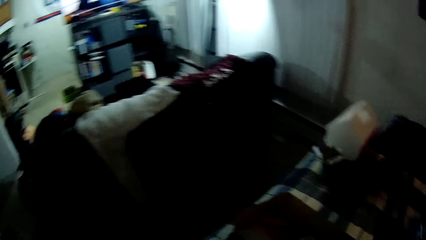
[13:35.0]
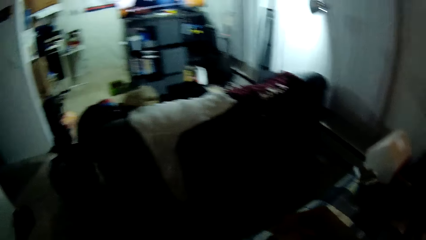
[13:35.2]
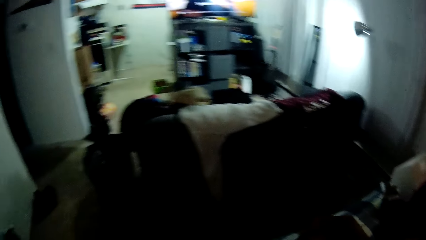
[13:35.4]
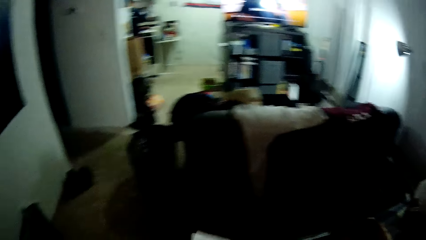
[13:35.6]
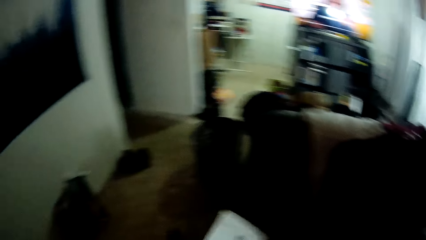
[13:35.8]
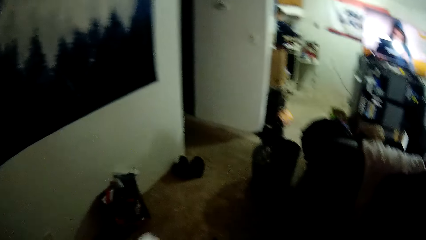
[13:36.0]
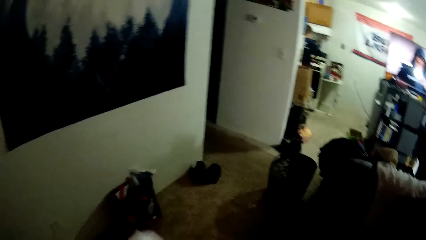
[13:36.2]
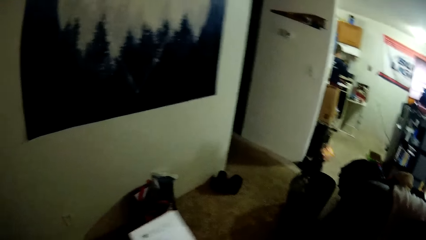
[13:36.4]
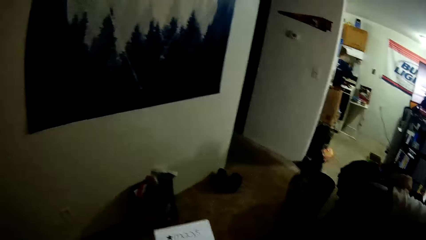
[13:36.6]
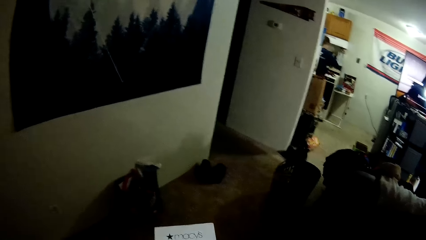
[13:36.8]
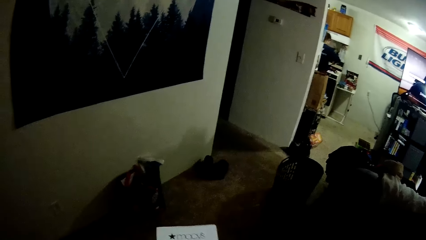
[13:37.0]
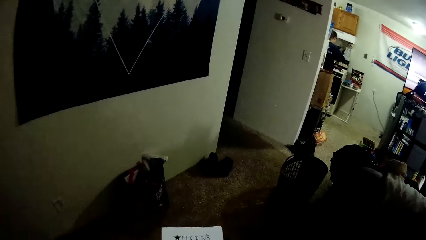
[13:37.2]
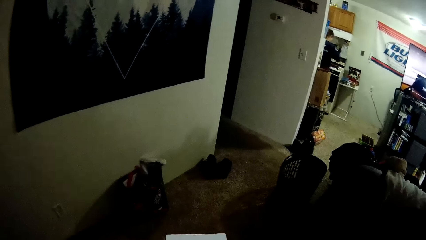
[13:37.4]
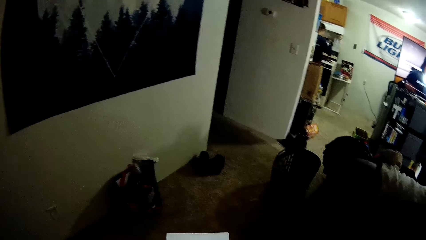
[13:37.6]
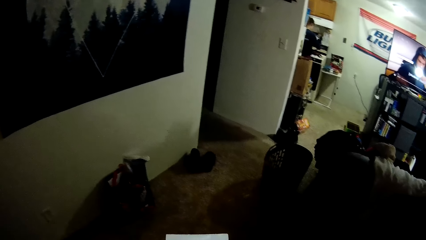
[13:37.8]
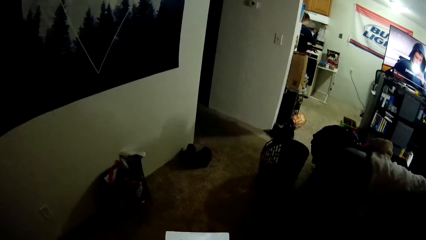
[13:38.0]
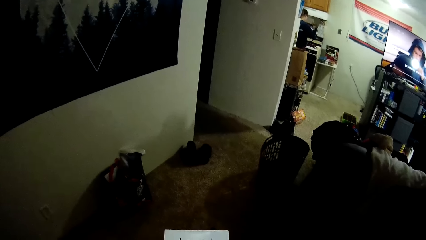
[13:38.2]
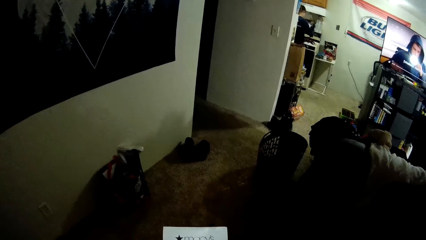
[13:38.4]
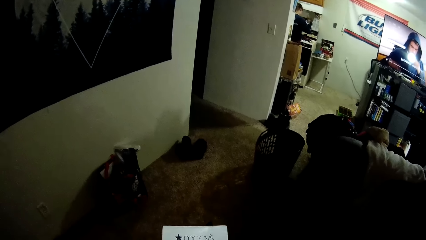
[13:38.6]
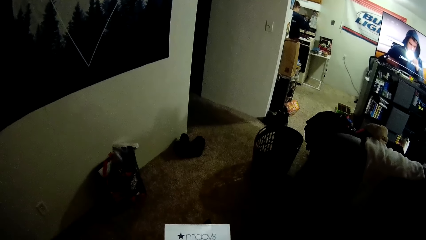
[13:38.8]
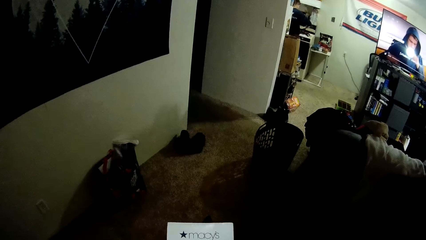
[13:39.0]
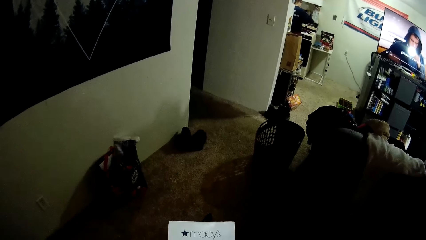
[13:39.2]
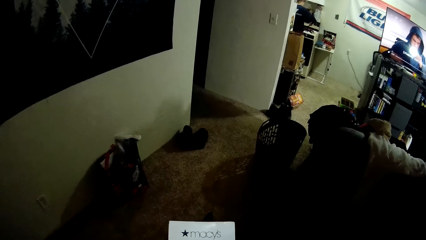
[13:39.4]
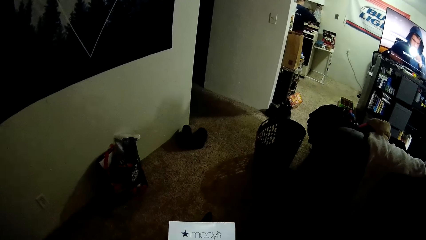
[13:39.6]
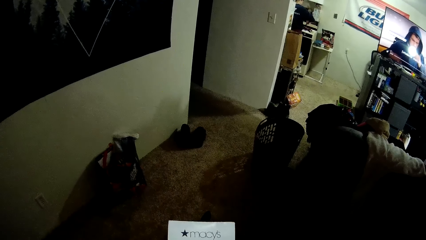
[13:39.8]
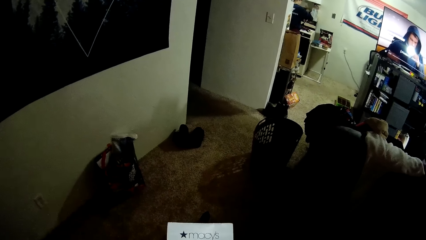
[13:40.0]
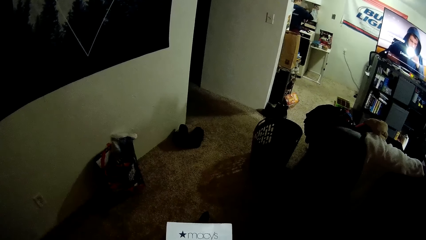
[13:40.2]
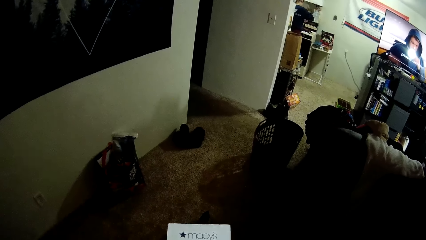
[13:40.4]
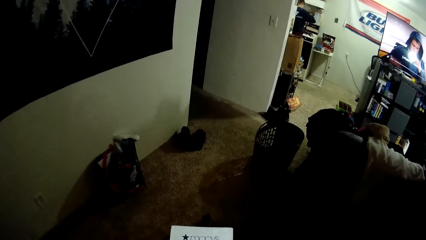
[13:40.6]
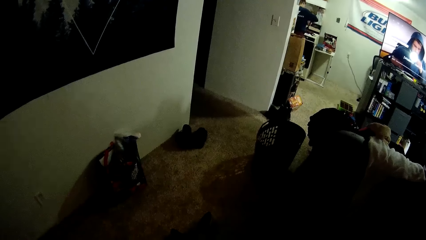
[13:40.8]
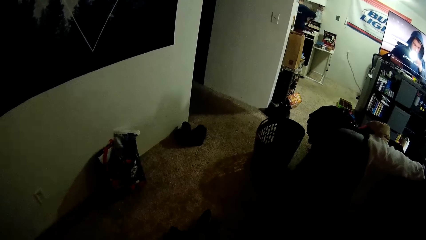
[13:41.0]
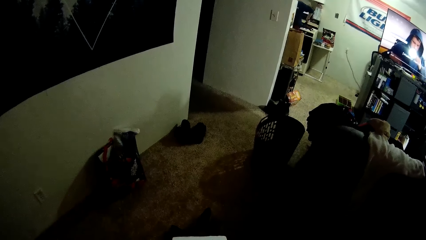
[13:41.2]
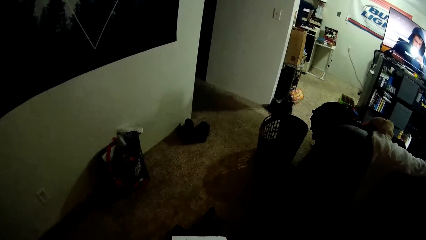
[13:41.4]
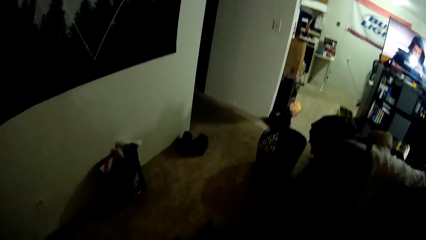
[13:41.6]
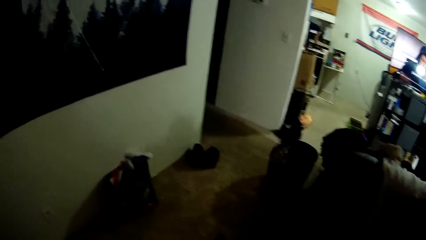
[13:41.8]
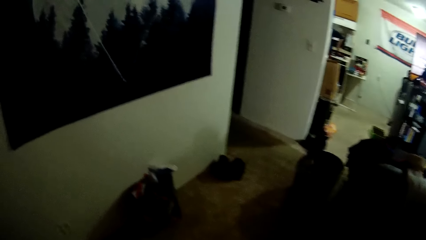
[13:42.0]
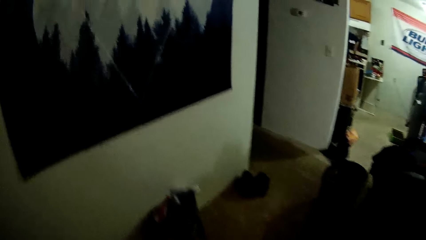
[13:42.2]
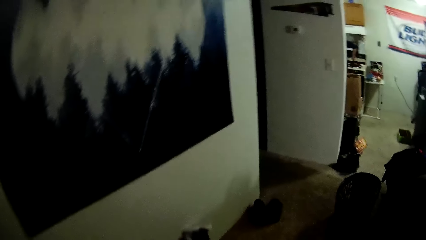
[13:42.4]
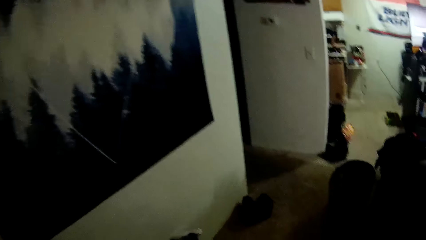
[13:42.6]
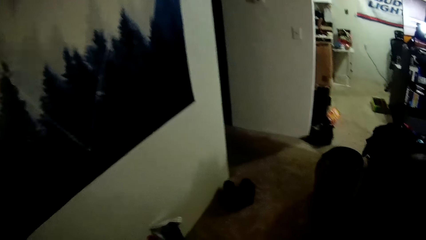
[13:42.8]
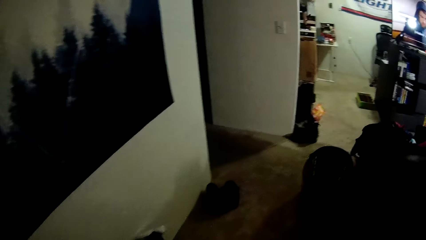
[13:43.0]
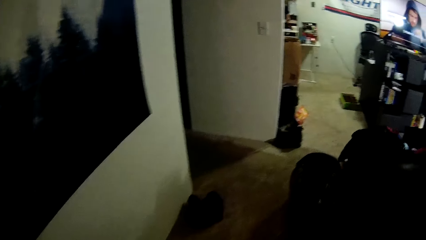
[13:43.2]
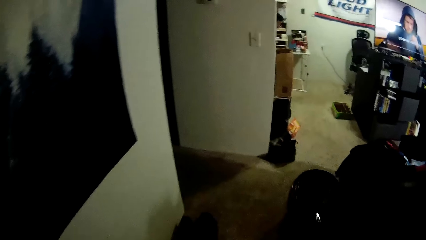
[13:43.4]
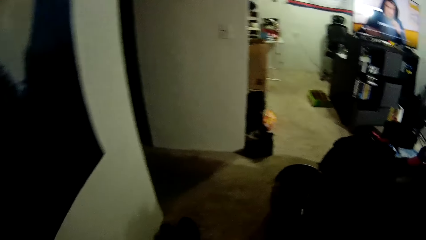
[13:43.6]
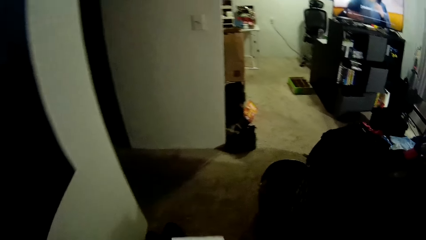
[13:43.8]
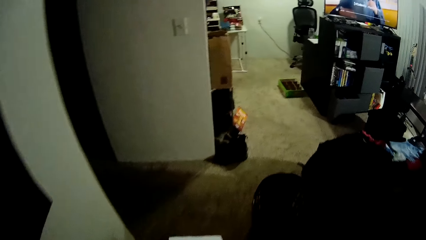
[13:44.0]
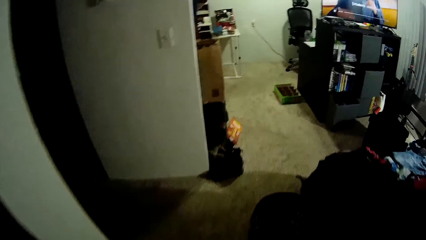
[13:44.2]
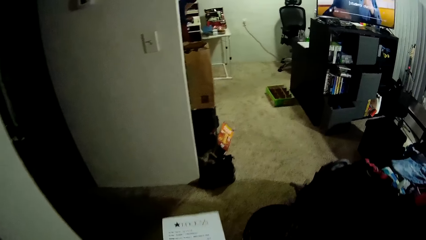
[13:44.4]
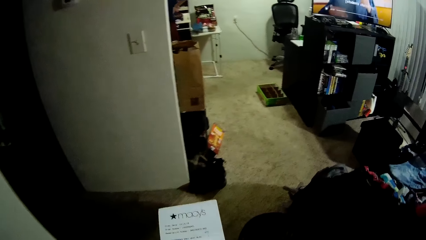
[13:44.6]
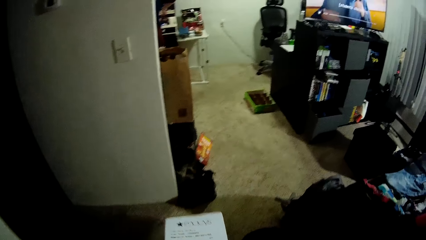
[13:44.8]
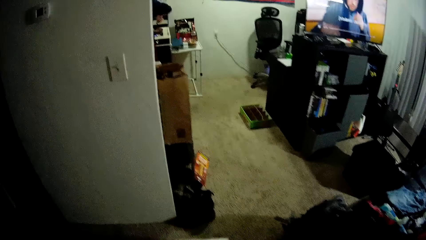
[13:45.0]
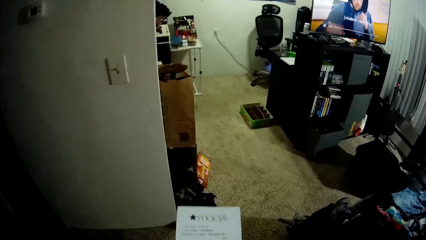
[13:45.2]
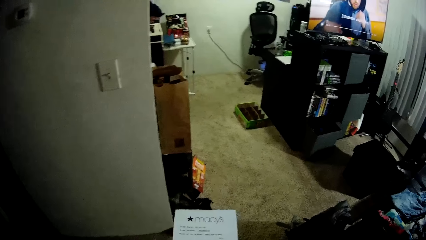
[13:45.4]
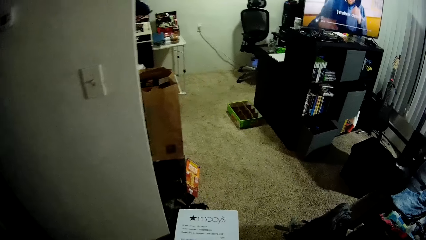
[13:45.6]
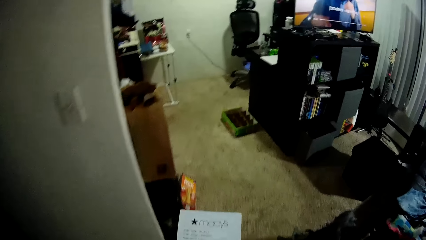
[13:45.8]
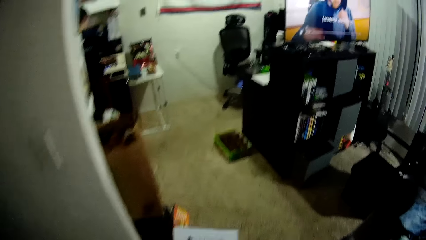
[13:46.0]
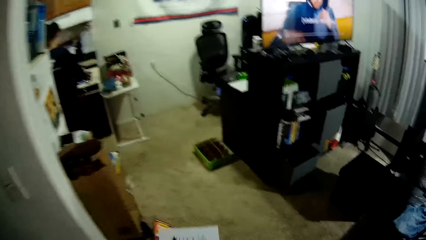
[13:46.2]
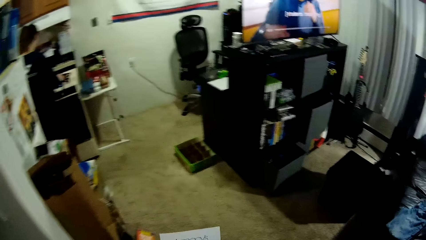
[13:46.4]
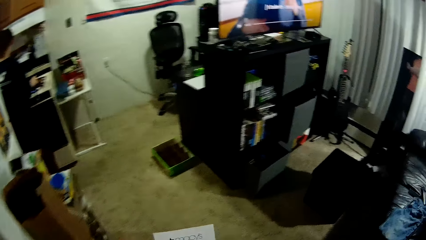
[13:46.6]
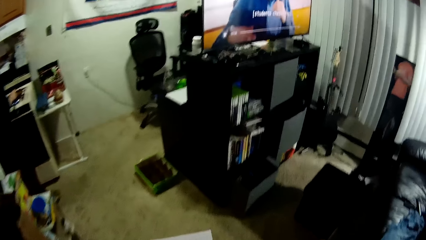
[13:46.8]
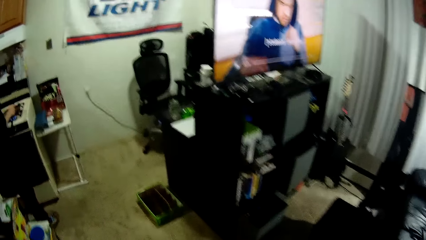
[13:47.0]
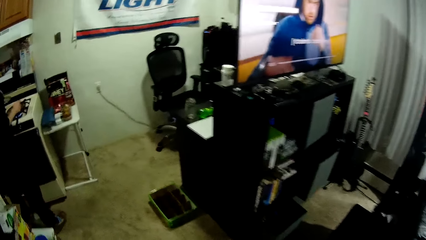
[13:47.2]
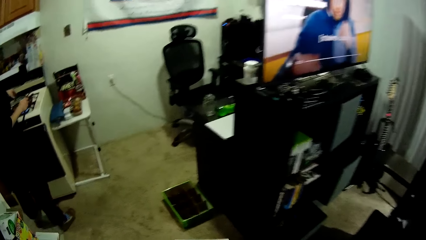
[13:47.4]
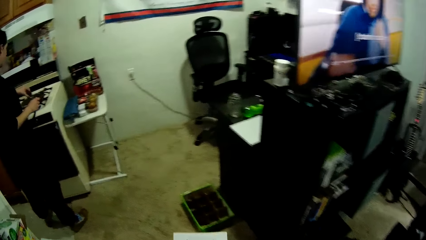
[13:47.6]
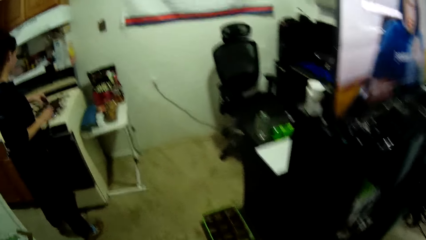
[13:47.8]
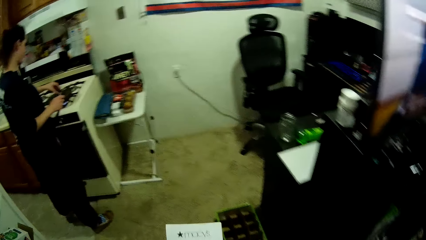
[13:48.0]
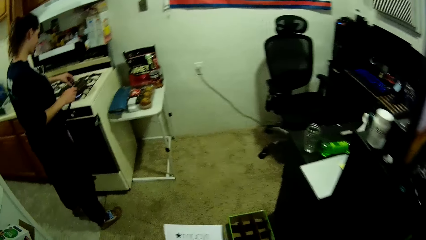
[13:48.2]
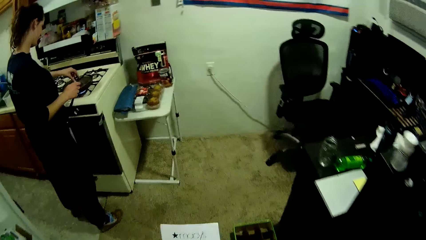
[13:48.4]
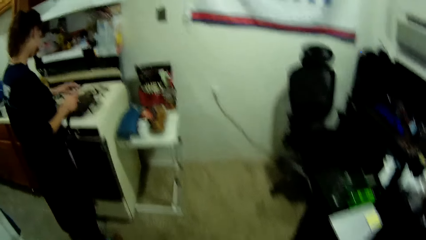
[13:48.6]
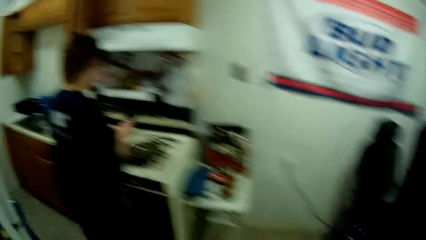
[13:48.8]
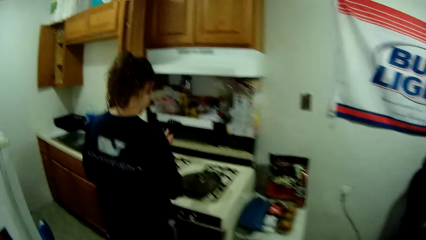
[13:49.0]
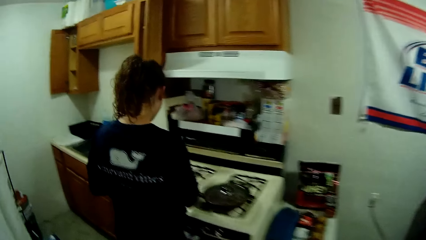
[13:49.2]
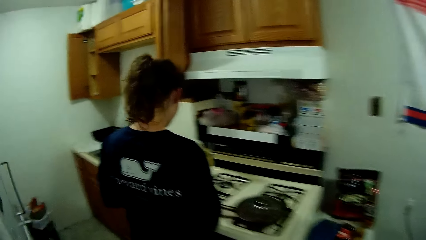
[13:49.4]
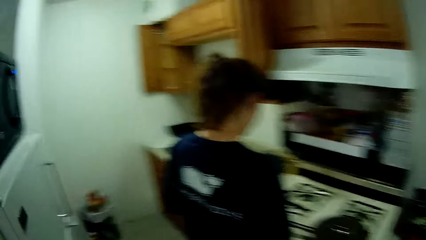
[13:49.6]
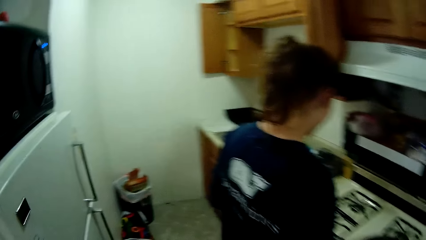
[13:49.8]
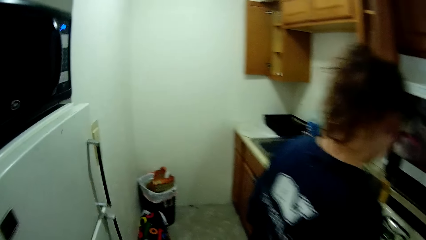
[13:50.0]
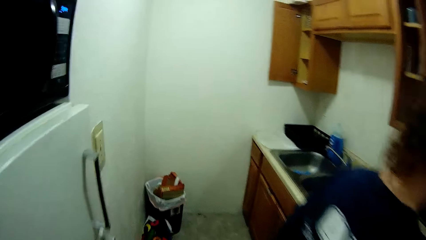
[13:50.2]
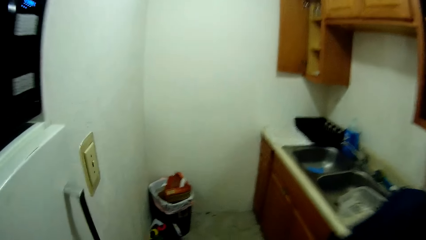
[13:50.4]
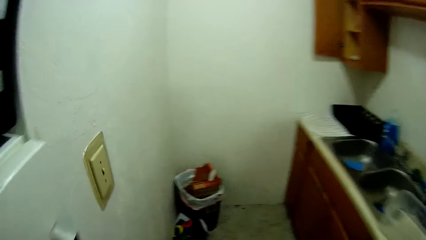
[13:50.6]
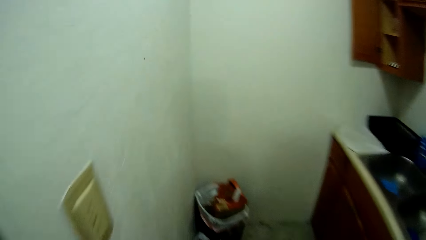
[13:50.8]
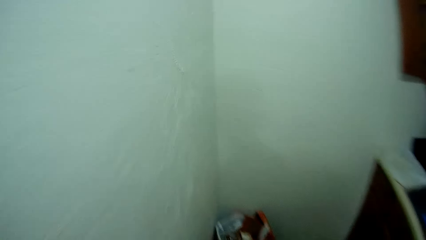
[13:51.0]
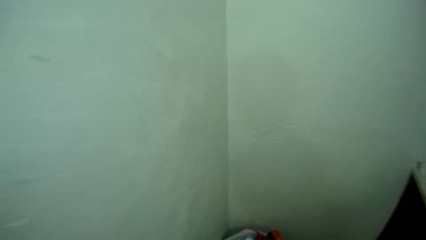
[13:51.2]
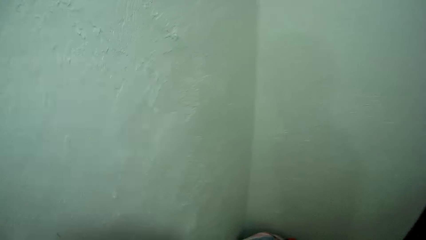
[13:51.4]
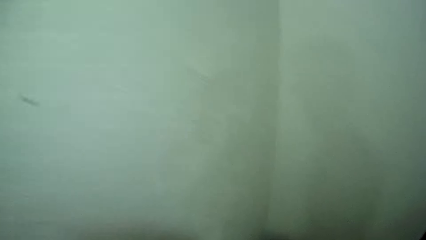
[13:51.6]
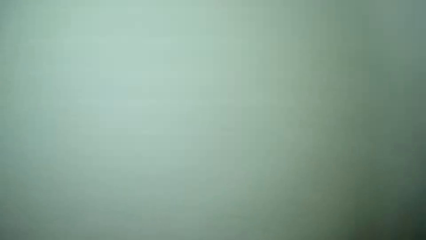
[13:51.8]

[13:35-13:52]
A woman stirs the contents of the frying pan with the spatula. The camera wearer reads the contents of a card or paper. They walk with the paper. The woman stands by a cooker.
